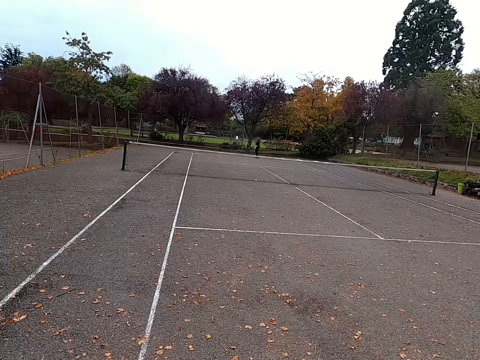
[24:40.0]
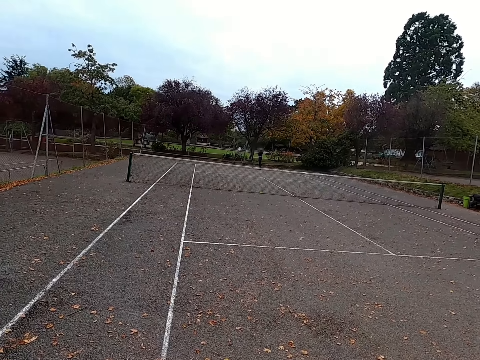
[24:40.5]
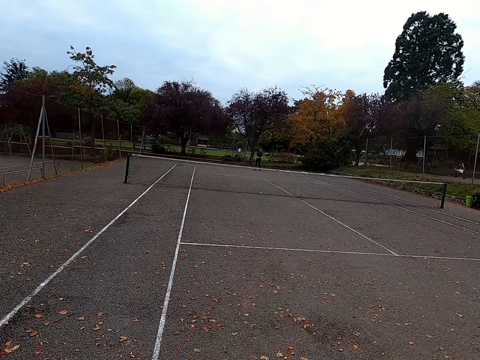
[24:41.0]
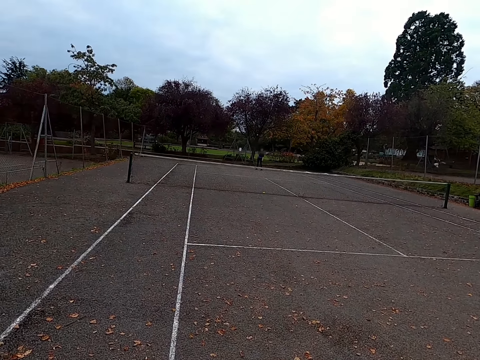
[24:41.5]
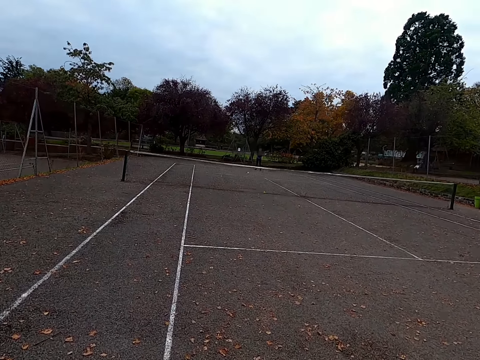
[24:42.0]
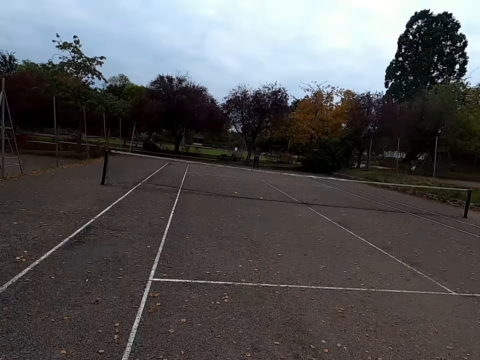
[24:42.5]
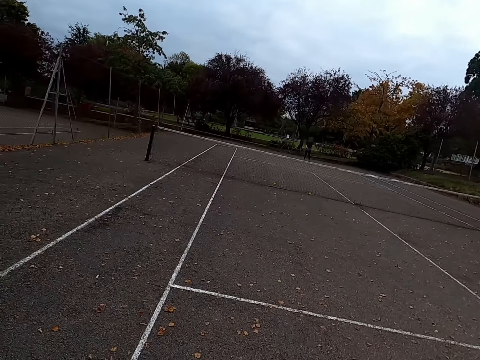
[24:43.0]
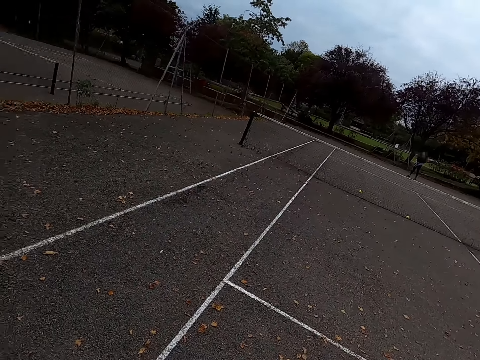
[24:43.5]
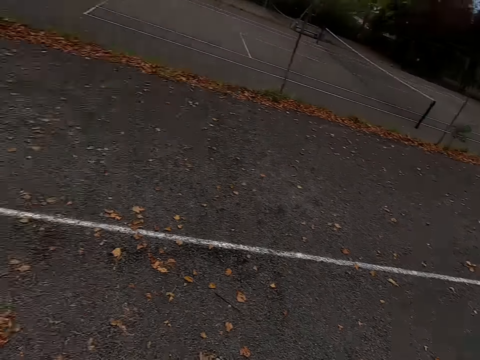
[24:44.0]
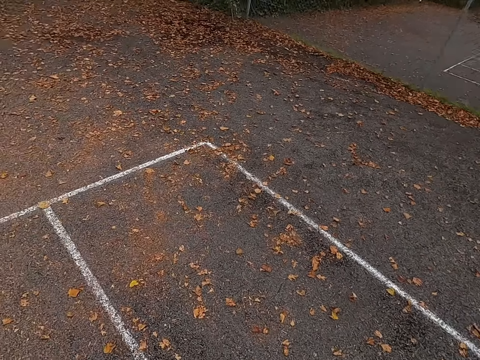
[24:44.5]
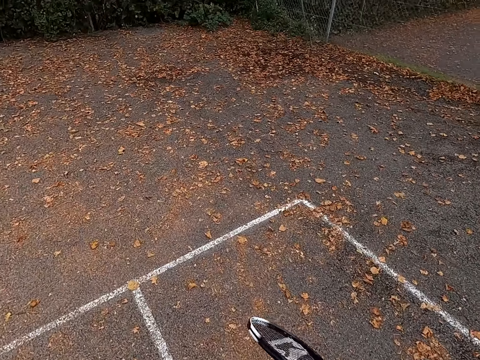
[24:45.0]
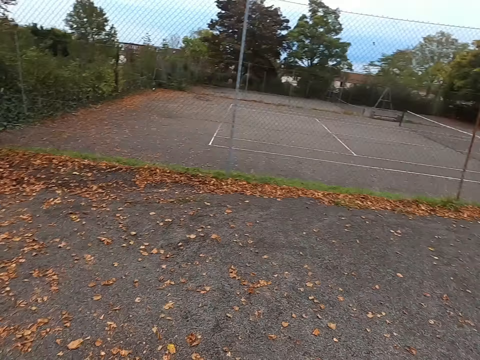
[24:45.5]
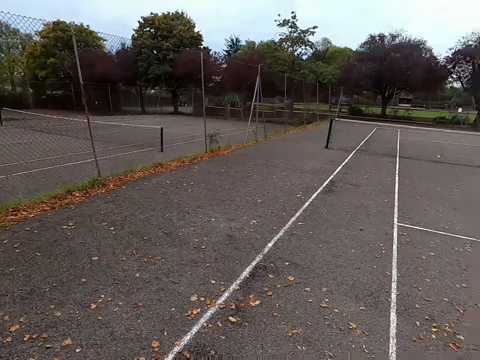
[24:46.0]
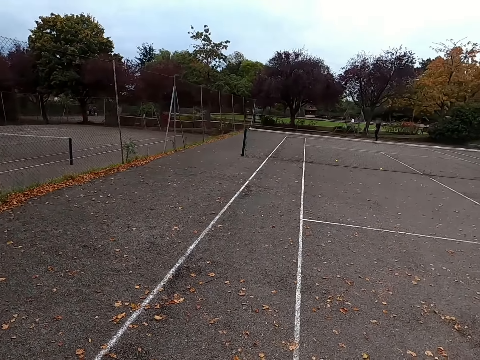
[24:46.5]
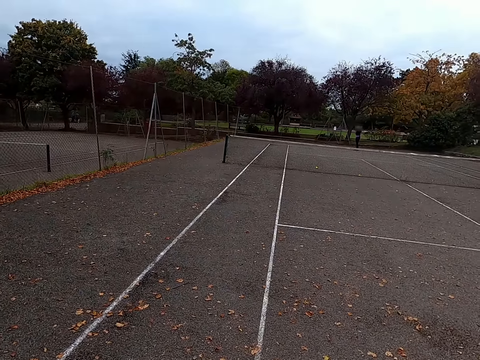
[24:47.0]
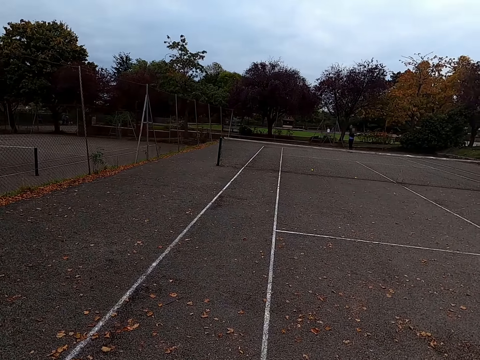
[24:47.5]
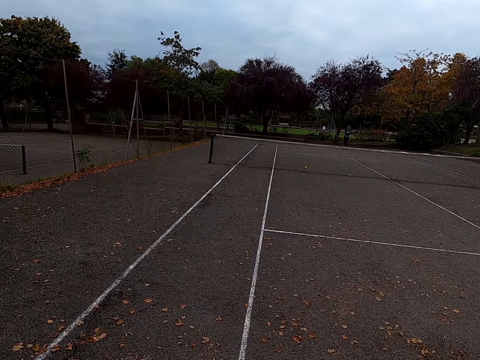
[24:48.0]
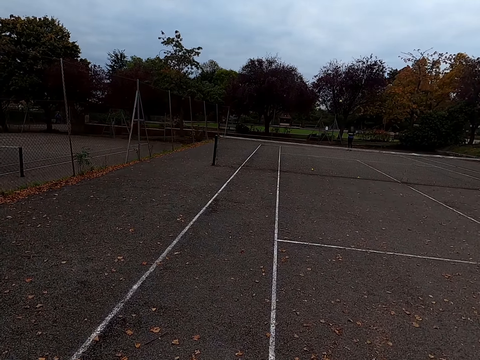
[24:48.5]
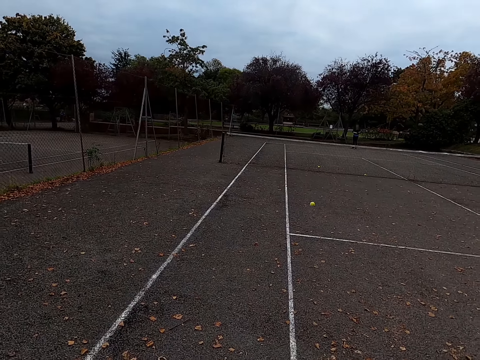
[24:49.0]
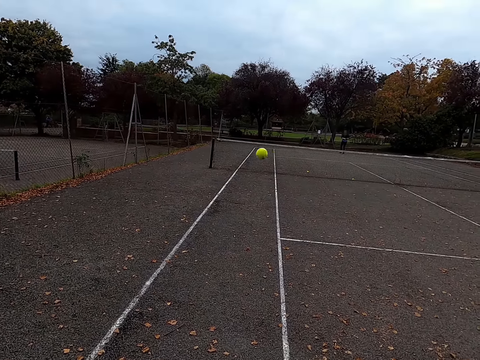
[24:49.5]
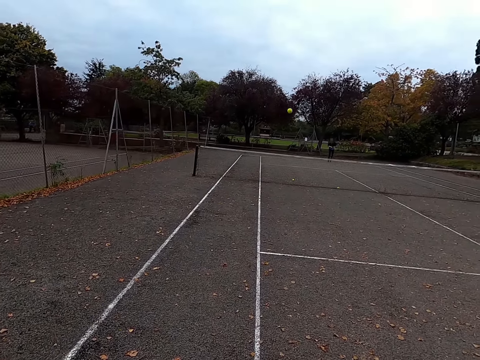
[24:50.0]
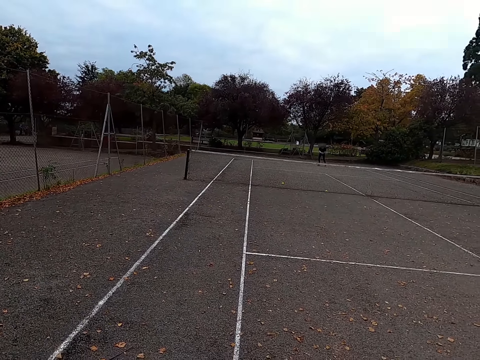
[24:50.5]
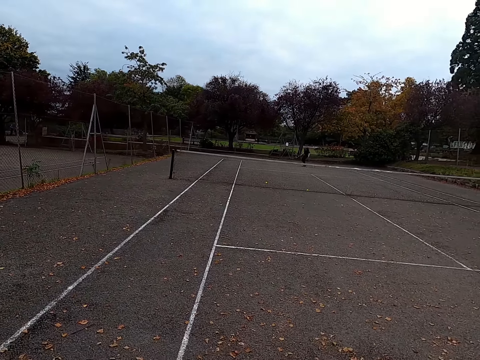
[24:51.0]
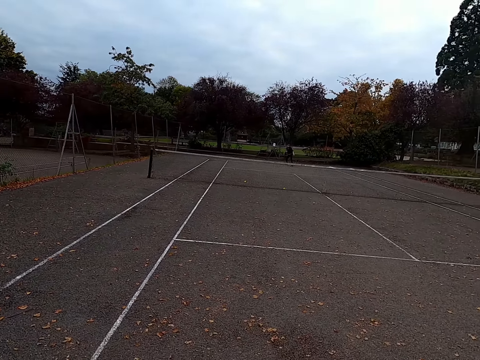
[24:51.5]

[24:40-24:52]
A woman throws the tennis ball up. The woman hits the tennis ball with a racquet. The camera wearer walks around the tennis court and walks to the ball. The woman throws the tennis ball up. The woman hits the tennis ball with a racquet. The camera wearer hits the tennis ball with a racquet.

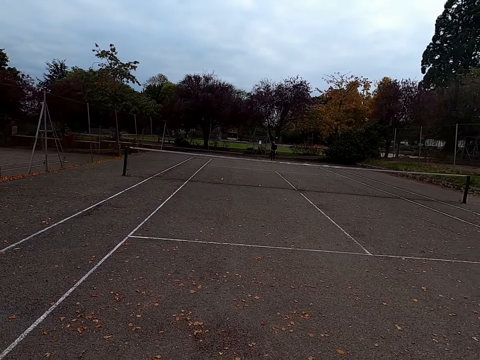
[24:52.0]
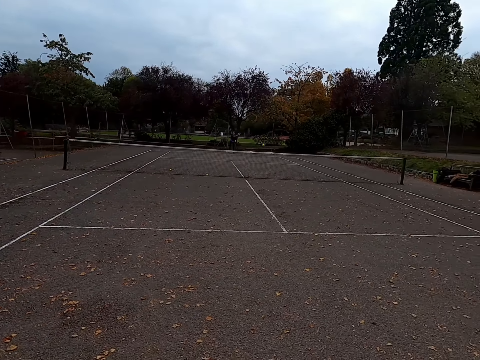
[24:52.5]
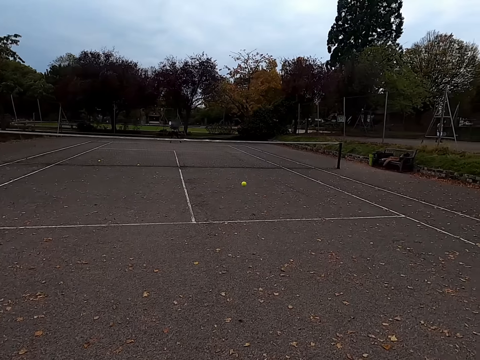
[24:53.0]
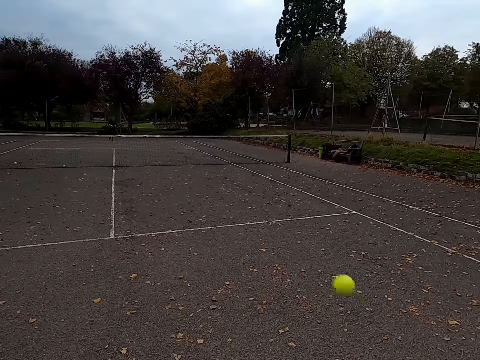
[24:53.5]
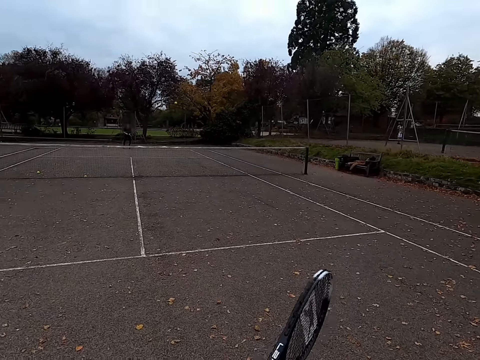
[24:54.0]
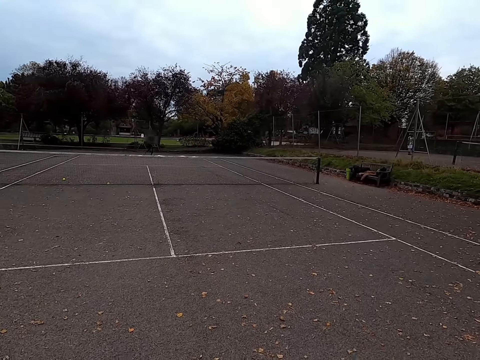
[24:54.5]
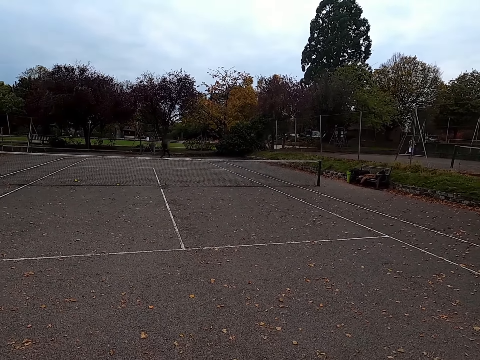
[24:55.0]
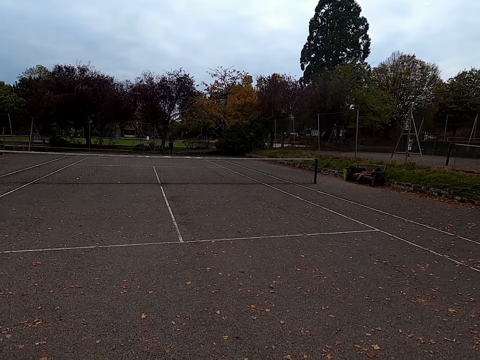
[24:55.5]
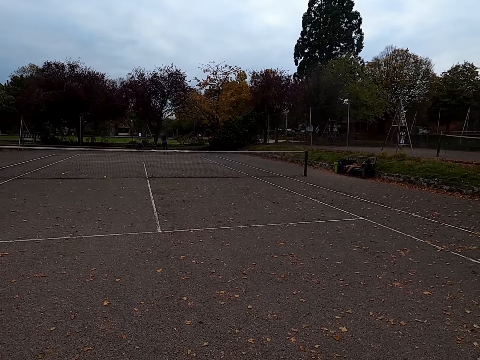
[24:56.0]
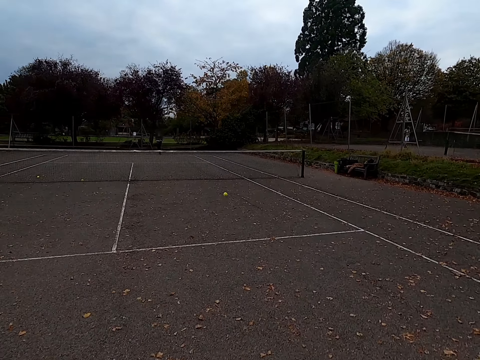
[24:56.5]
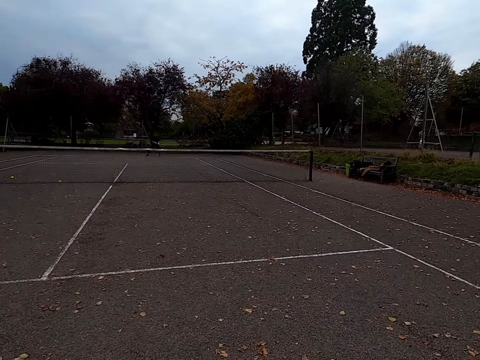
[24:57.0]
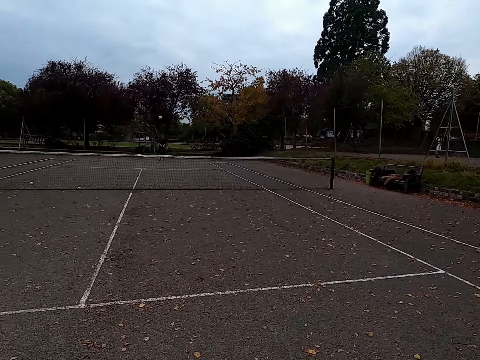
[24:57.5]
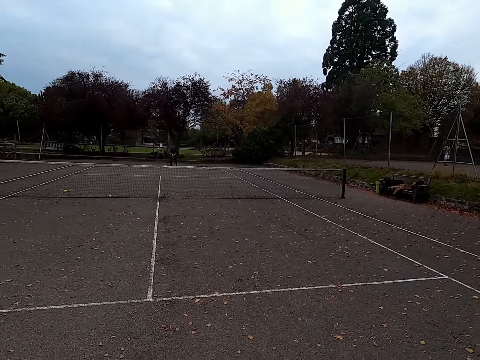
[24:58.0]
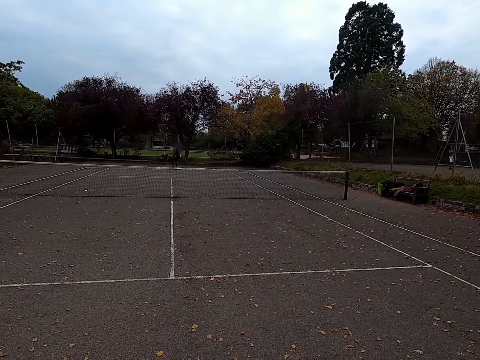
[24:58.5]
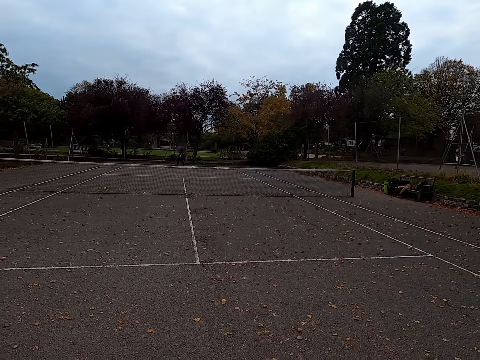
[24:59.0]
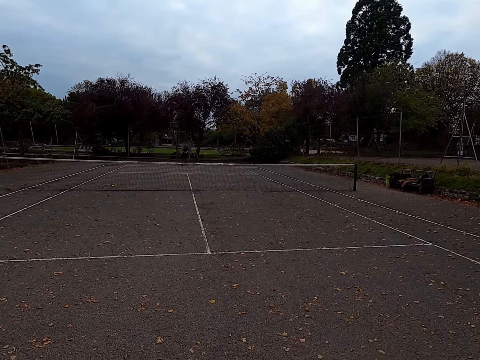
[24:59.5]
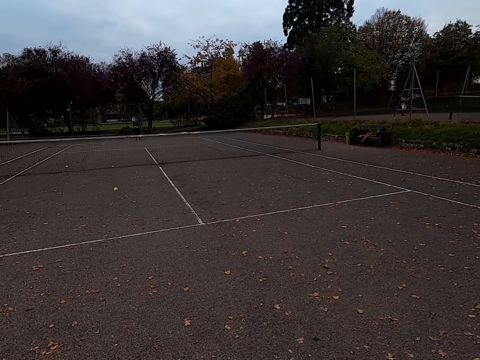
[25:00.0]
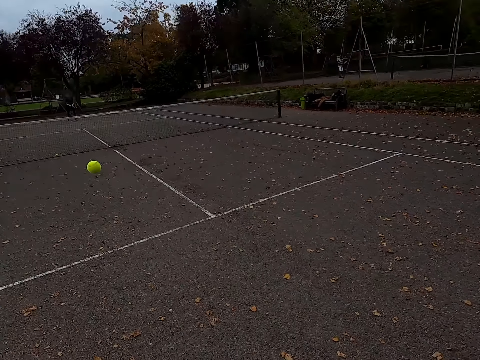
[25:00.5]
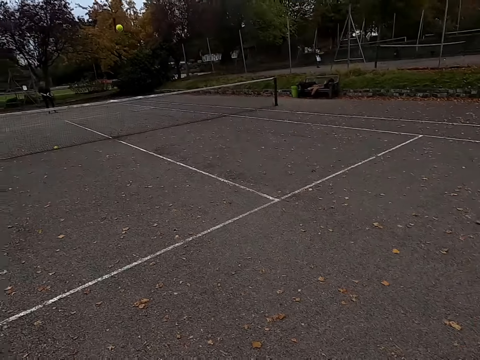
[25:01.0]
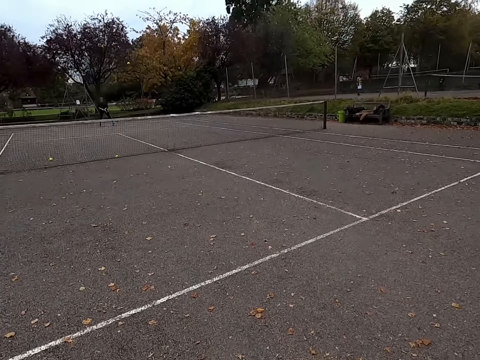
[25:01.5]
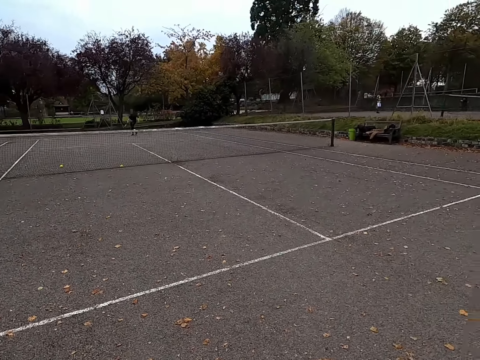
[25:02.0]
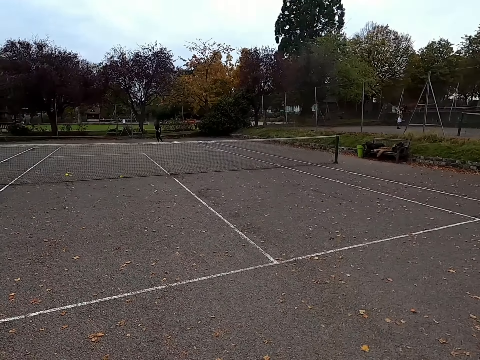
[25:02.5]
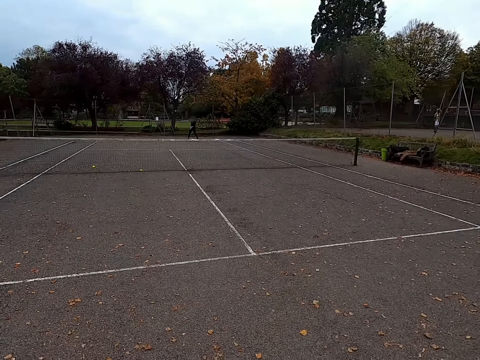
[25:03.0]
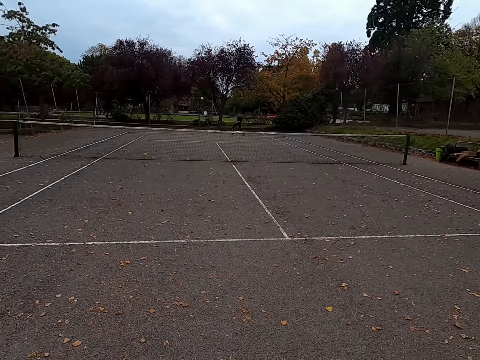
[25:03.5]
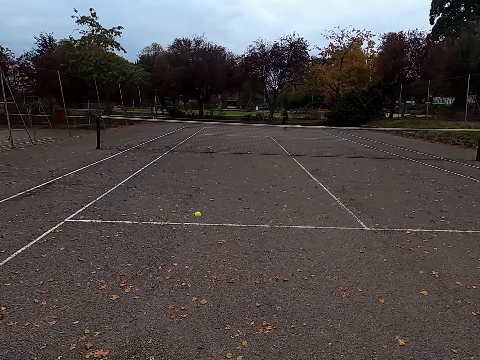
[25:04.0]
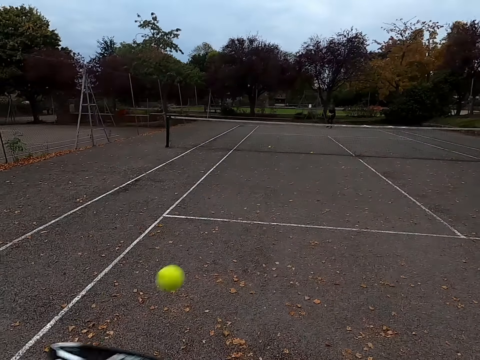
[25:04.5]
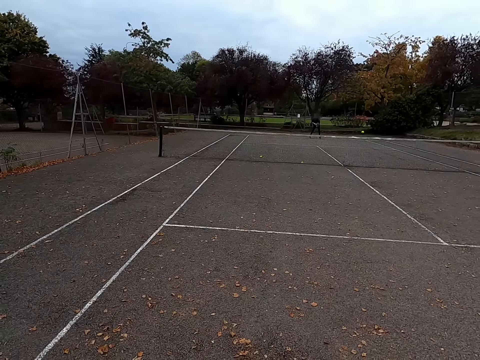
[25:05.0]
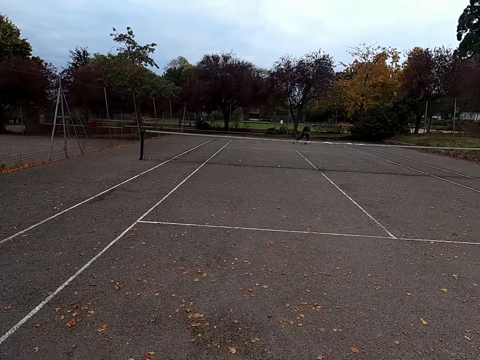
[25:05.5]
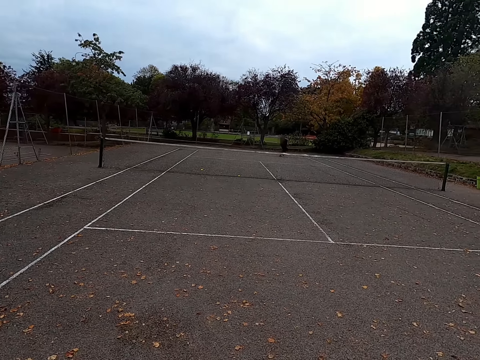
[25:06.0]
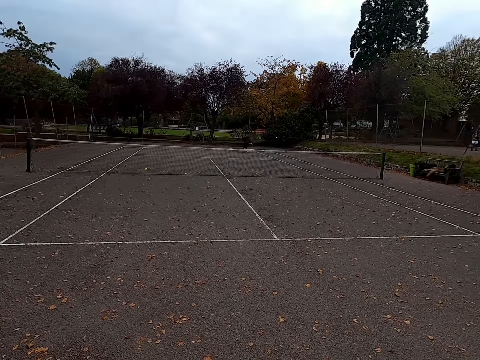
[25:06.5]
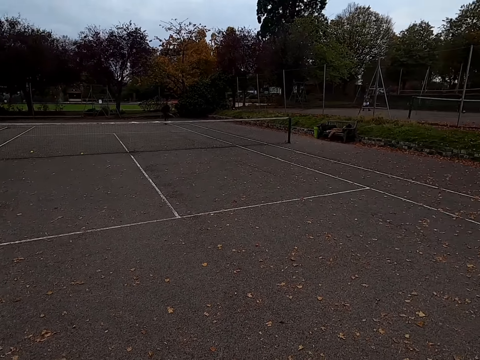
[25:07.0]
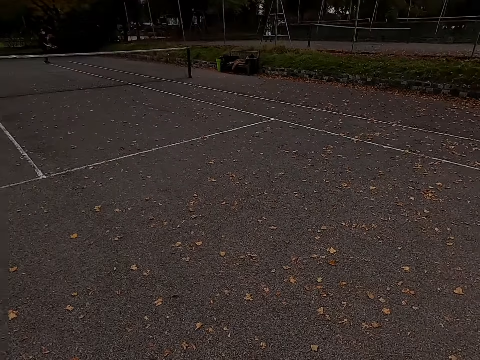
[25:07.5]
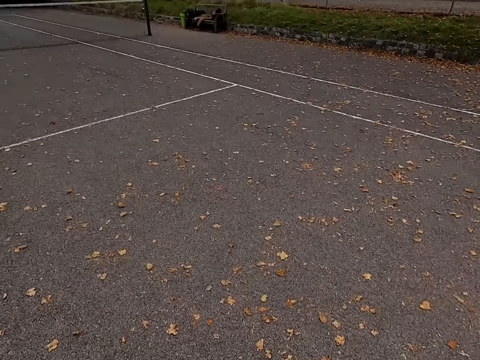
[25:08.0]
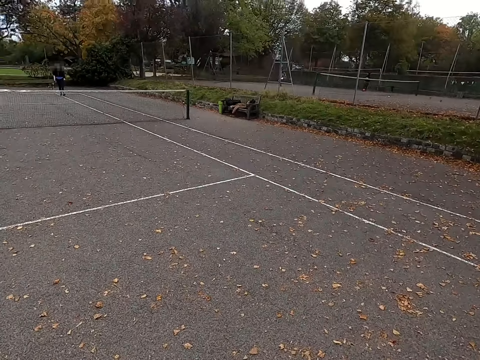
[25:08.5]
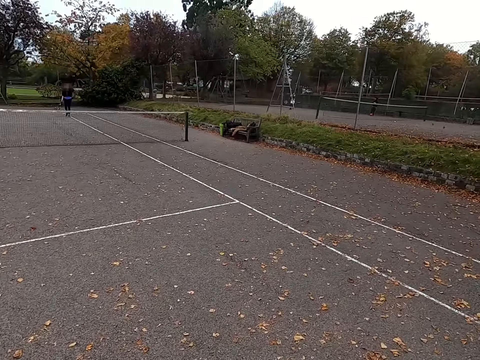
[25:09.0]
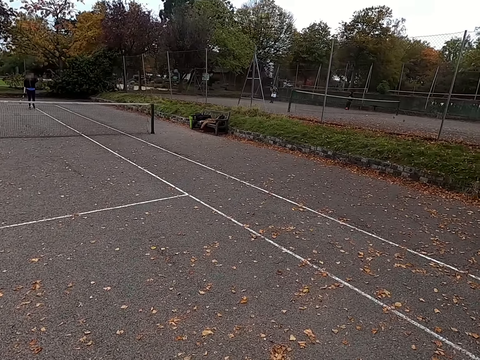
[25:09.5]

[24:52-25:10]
A woman hits the tennis ball with a racquet. The camera wearer hits the tennis ball with a racquet. The woman hits the tennis ball with a racquet. The camera wearer hits the tennis ball with a racquet. The woman hits the tennis ball with a racquet. The camera wearer hits the tennis ball with a racquet. The woman hits the tennis ball with a racquet. The camera wearer hits the tennis ball with a racquet. The woman hits the tennis ball with a racquet. The camera wearer walks. The woman walks around the tennis court.
